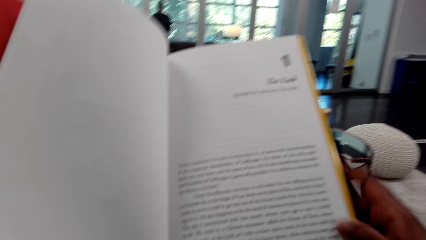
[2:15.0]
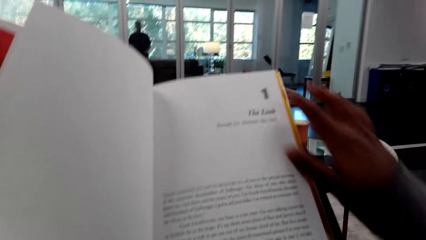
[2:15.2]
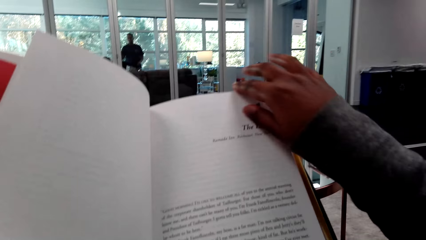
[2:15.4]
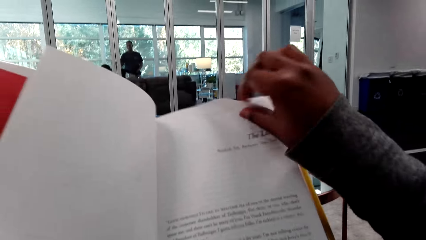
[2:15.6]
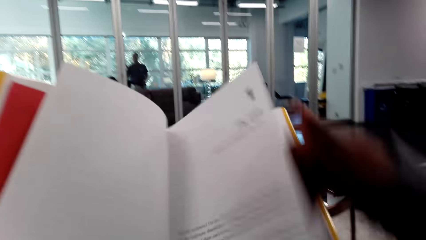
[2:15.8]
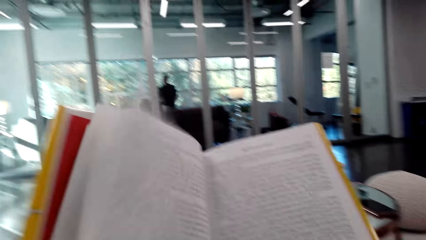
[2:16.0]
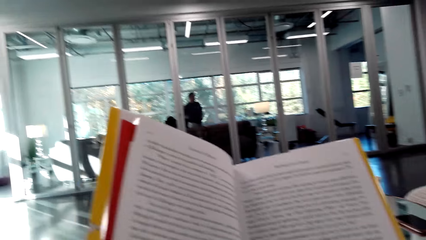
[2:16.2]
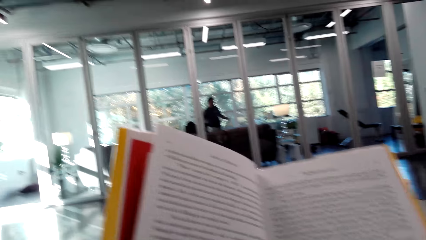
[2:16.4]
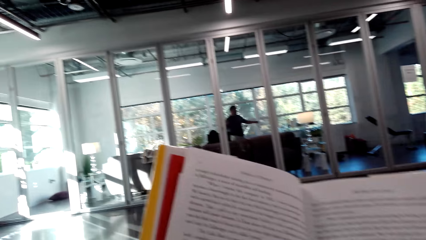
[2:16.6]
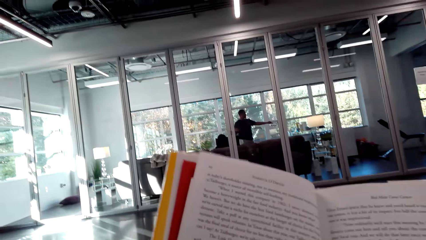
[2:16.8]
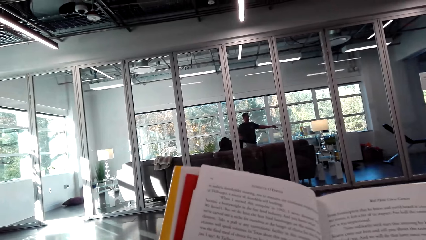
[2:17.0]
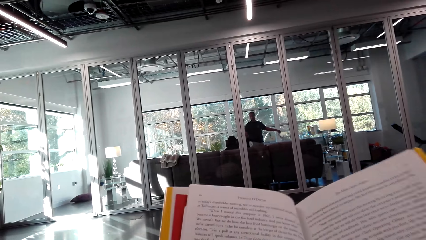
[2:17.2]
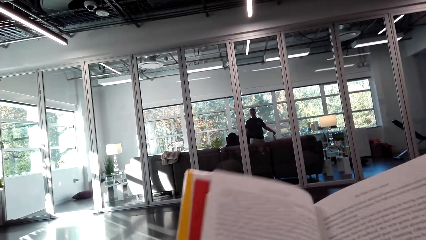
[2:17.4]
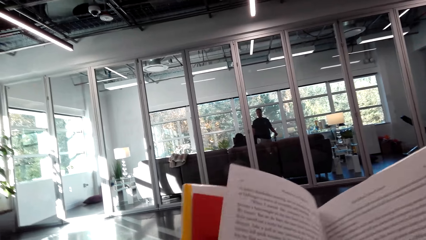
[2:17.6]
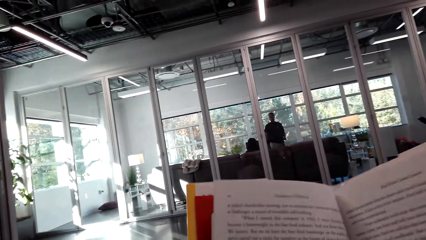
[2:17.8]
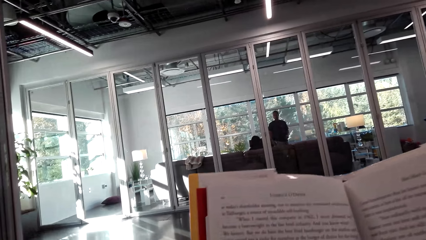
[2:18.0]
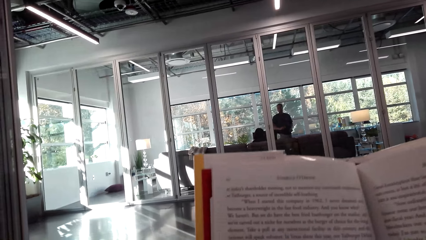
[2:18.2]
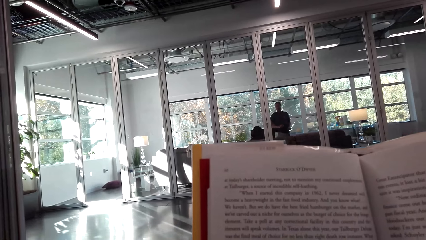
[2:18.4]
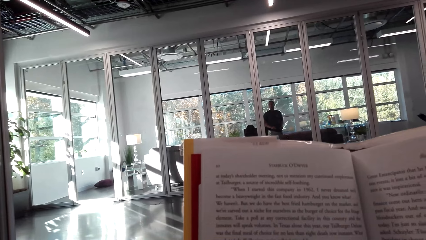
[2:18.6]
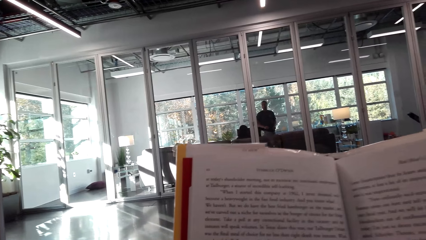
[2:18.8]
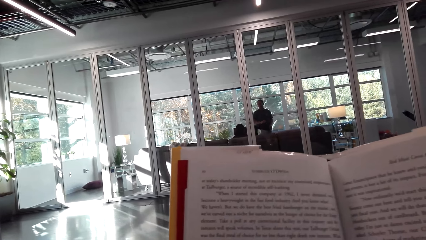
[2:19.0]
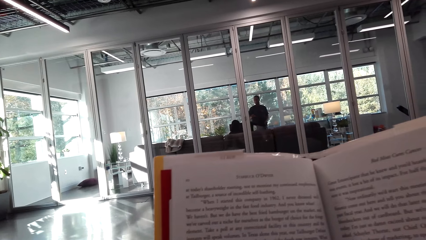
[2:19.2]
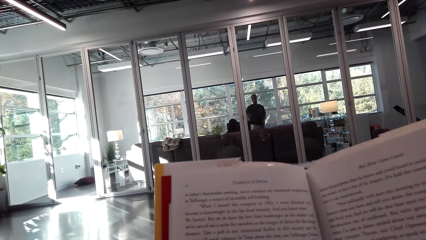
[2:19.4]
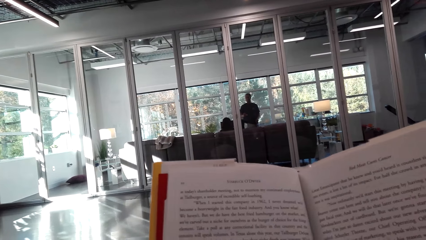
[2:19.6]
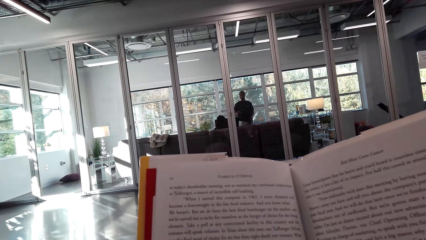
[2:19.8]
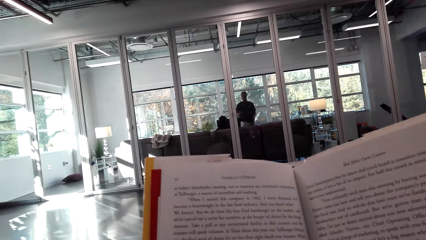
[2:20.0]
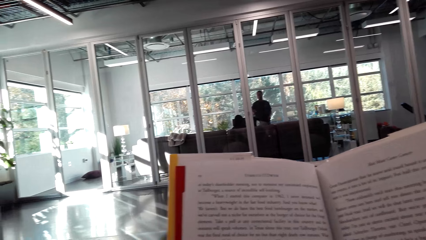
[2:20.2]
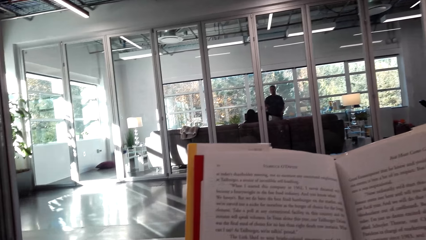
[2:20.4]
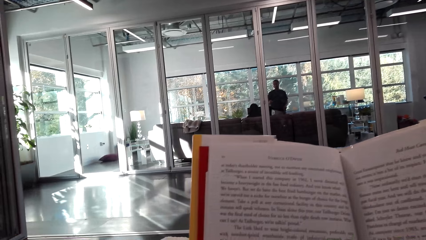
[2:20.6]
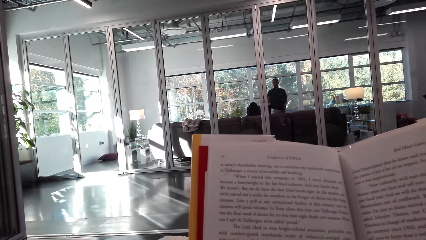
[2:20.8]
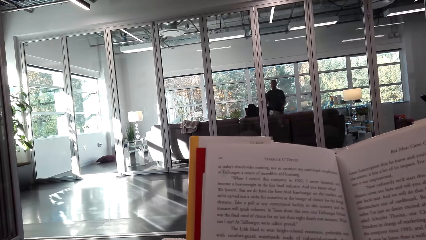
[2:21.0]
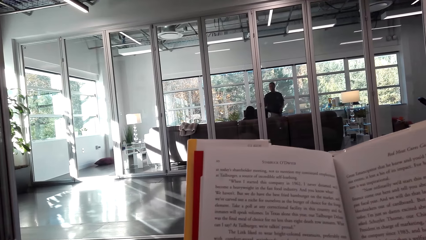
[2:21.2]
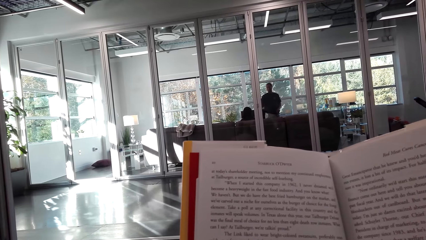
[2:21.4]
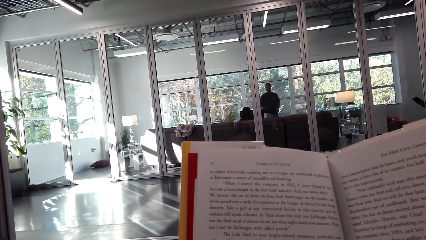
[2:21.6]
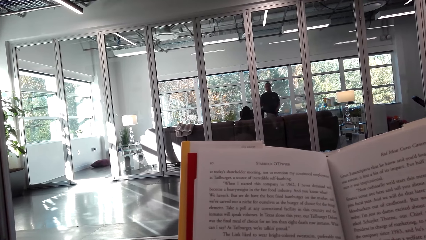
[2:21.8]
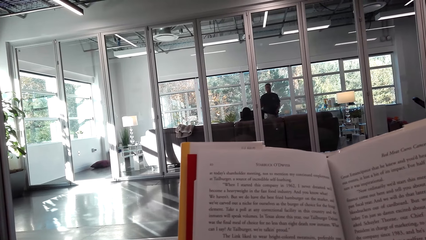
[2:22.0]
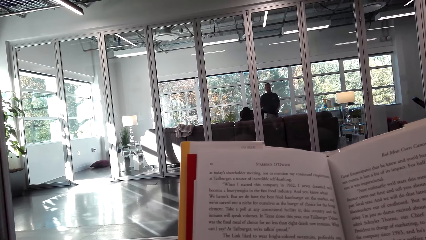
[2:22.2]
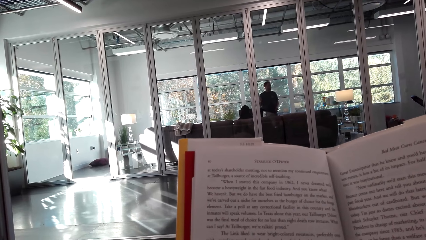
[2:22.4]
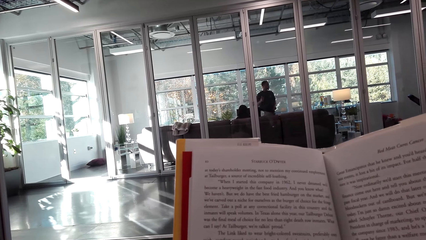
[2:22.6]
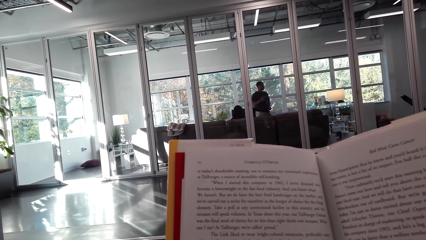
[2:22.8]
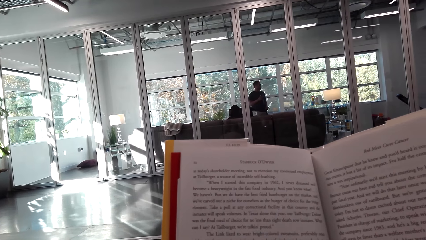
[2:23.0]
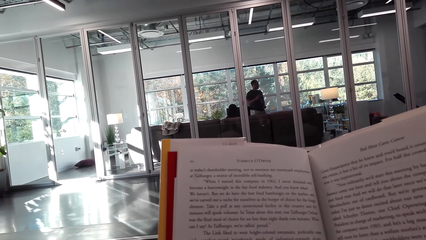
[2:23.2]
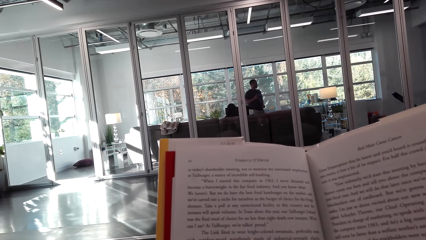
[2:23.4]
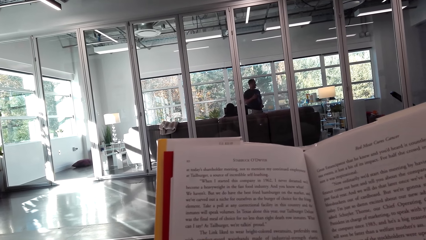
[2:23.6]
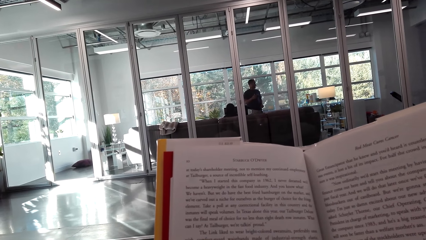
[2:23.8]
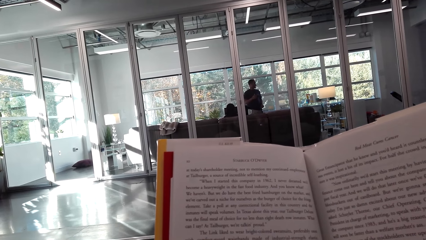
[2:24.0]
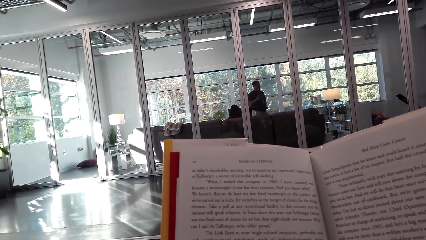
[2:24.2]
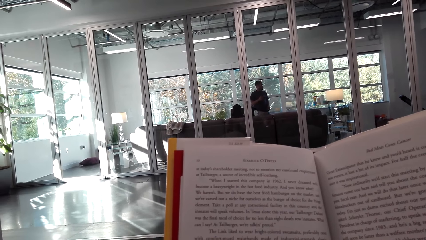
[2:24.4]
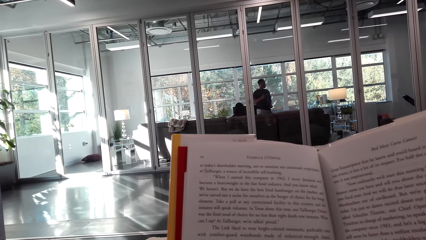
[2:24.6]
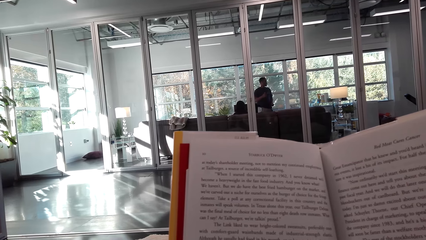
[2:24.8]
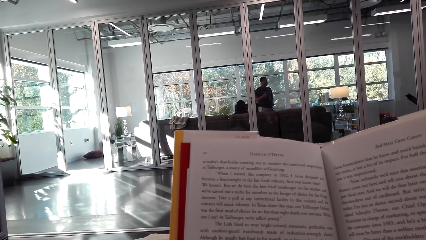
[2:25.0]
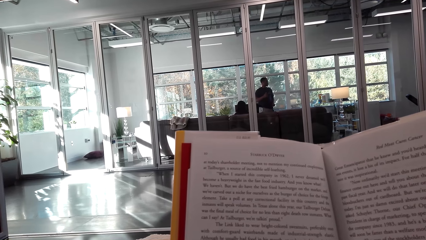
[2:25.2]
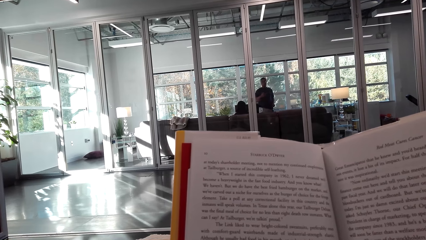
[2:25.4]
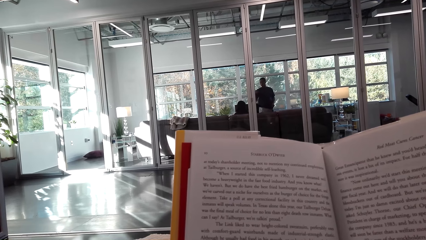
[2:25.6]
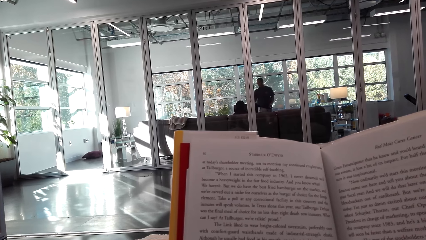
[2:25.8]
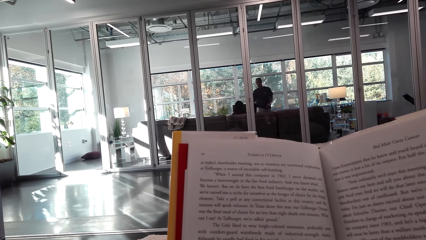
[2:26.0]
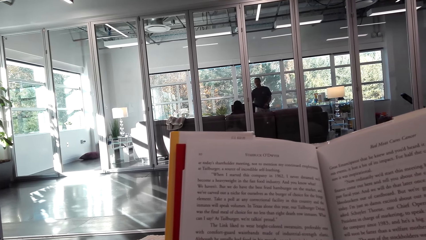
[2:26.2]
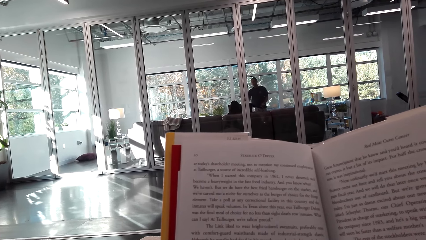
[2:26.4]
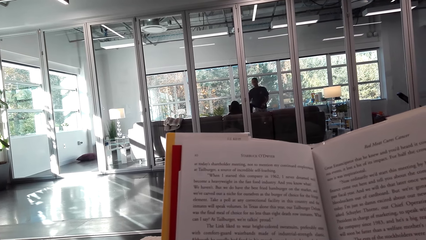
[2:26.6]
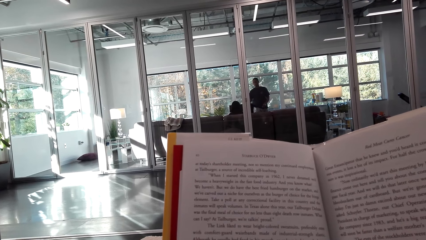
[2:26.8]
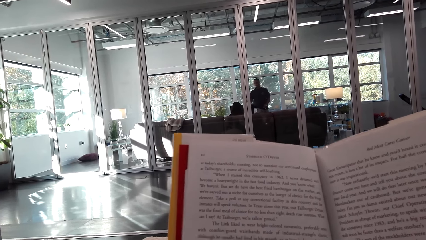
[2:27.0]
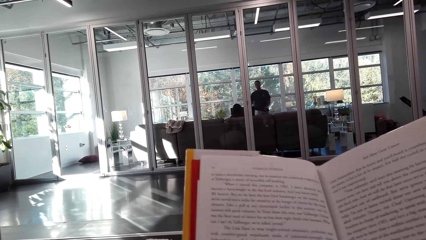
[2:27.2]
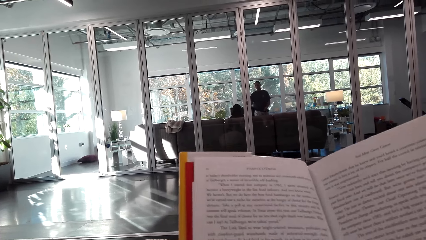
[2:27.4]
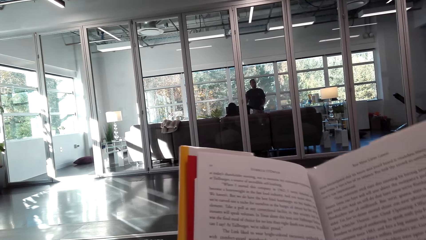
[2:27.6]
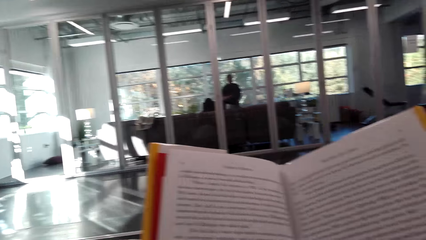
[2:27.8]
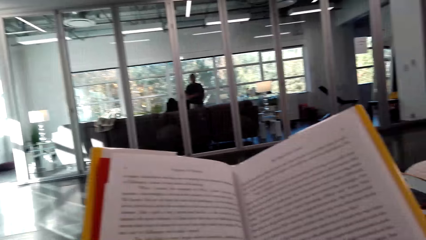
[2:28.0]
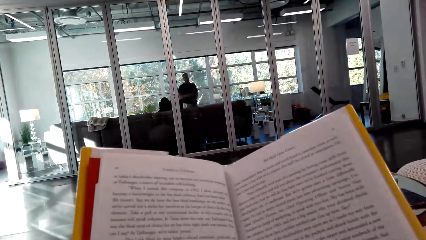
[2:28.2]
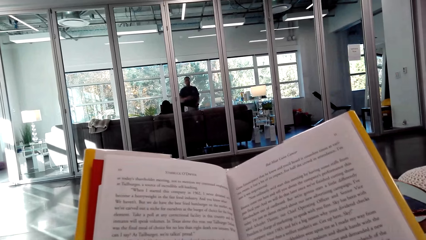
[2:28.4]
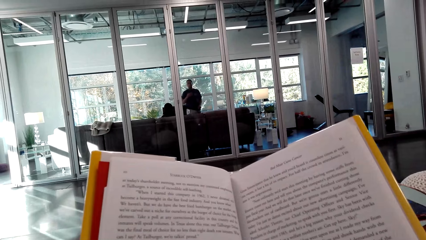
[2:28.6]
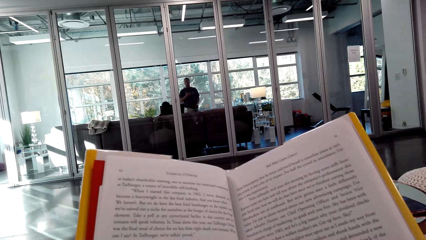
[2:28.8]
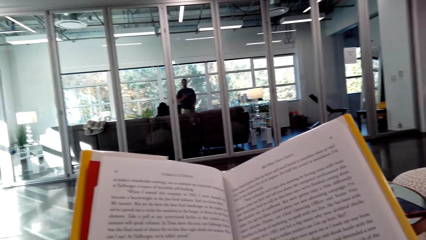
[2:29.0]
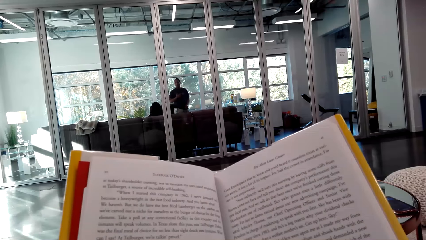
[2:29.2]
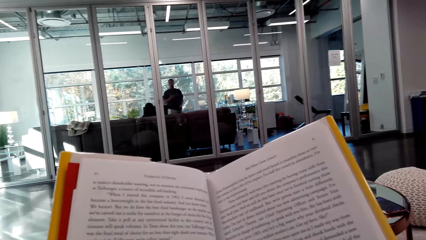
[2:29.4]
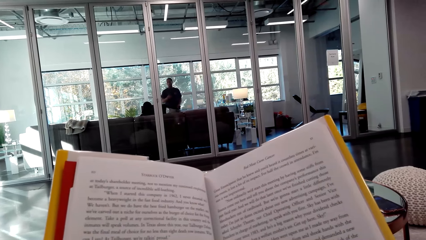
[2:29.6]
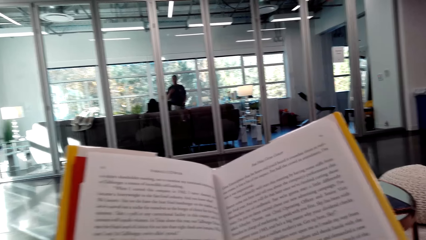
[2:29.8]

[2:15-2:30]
The camera wearer turns a page of a book. They look around a room. They read the book. They look around the room. They read the book.
